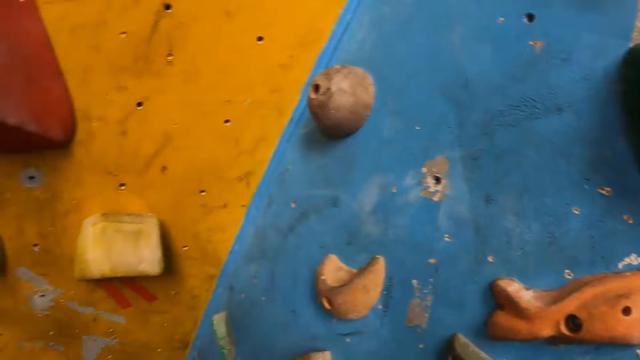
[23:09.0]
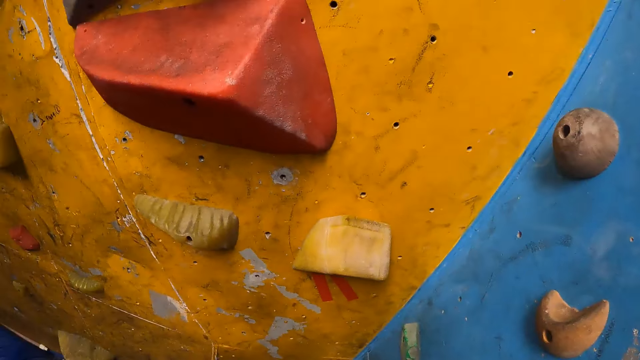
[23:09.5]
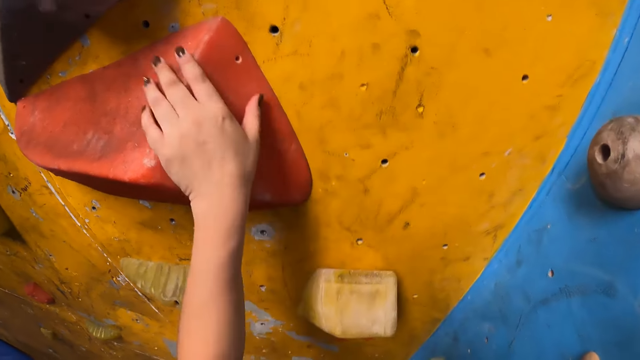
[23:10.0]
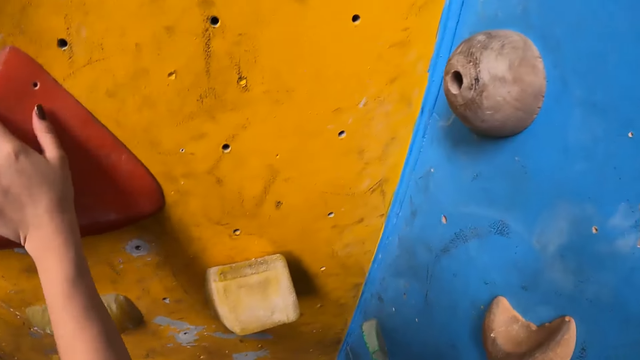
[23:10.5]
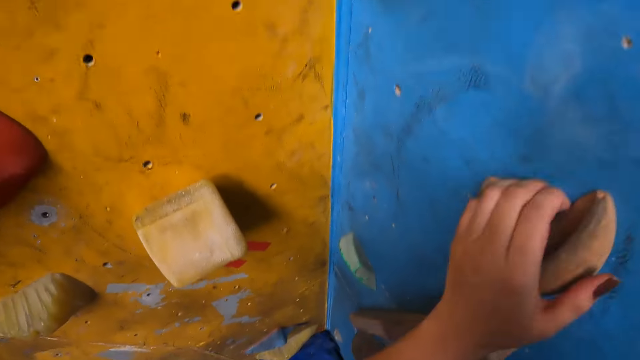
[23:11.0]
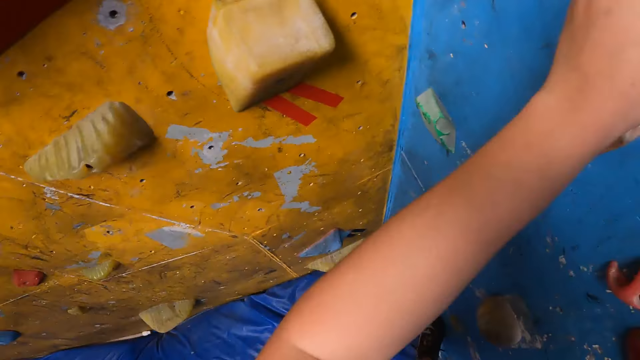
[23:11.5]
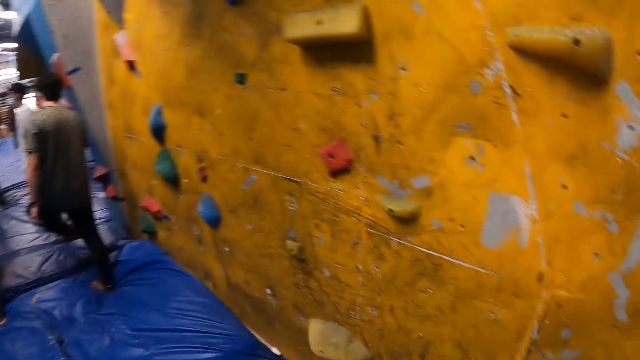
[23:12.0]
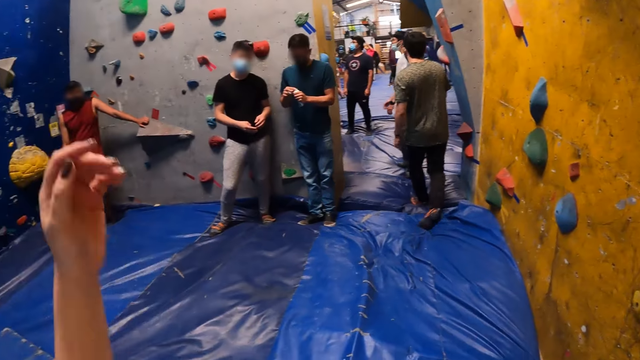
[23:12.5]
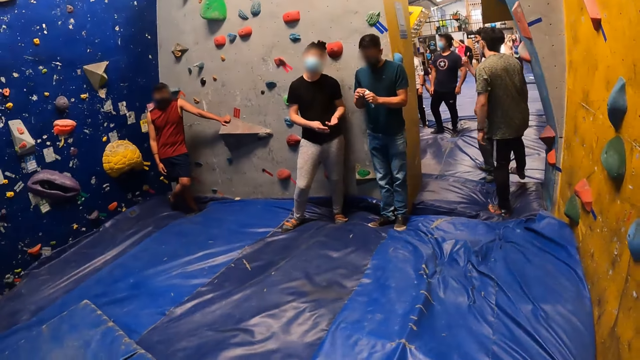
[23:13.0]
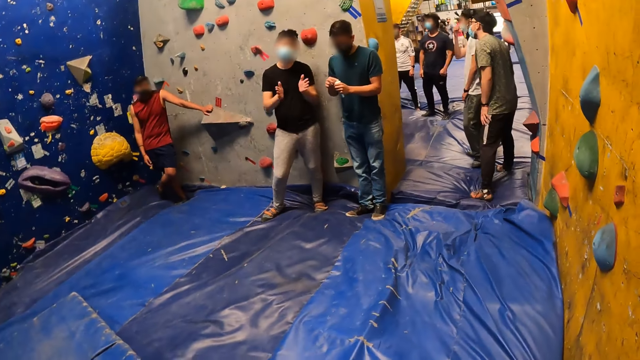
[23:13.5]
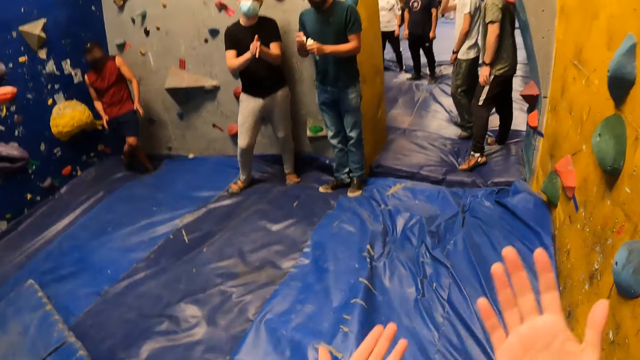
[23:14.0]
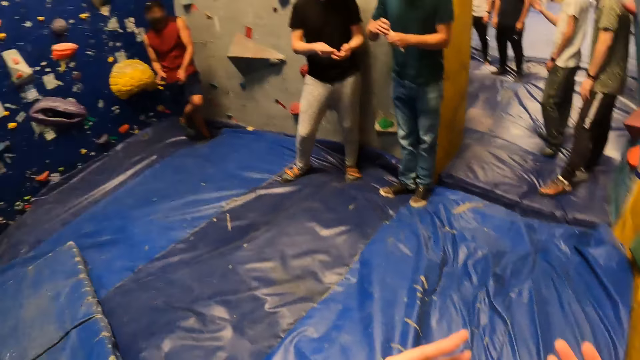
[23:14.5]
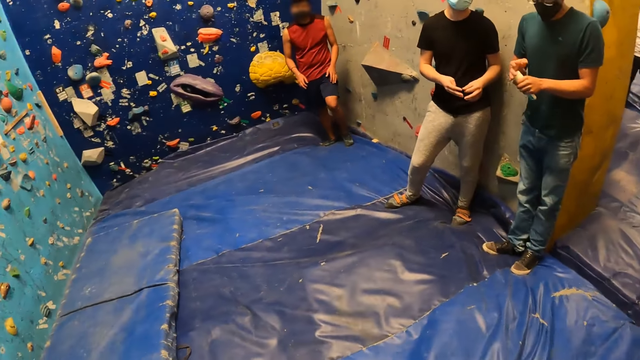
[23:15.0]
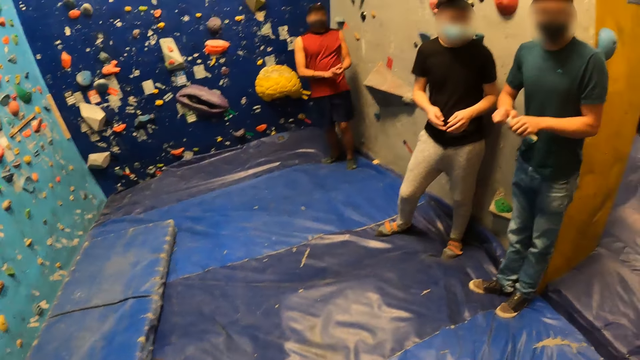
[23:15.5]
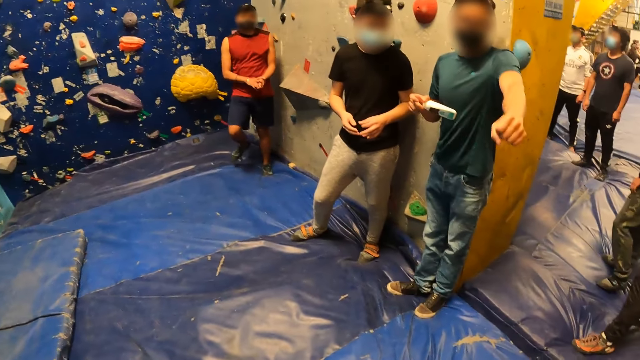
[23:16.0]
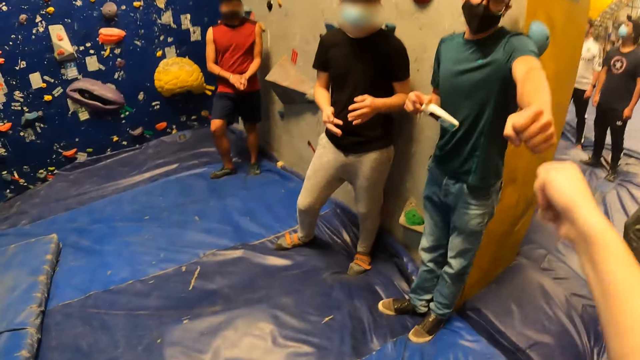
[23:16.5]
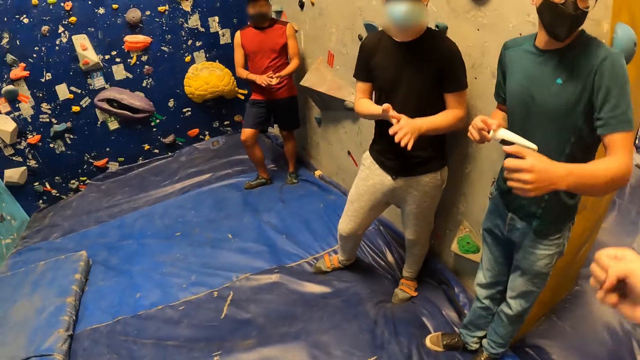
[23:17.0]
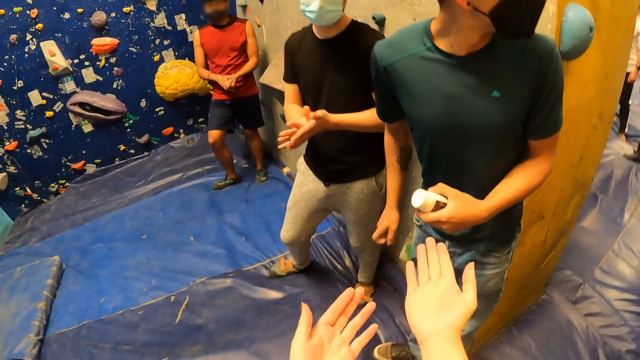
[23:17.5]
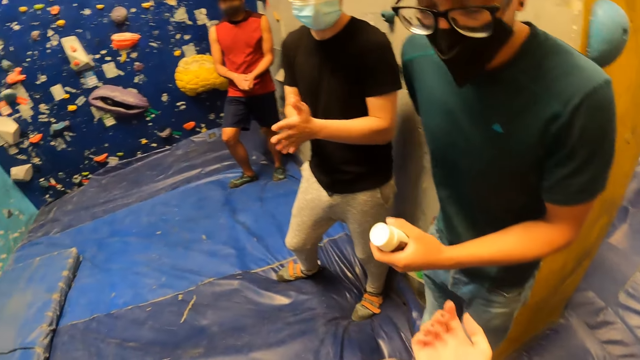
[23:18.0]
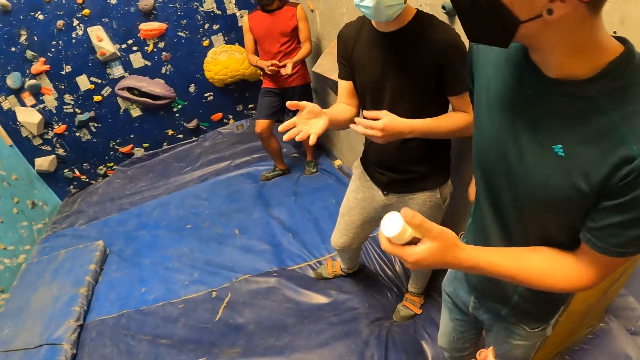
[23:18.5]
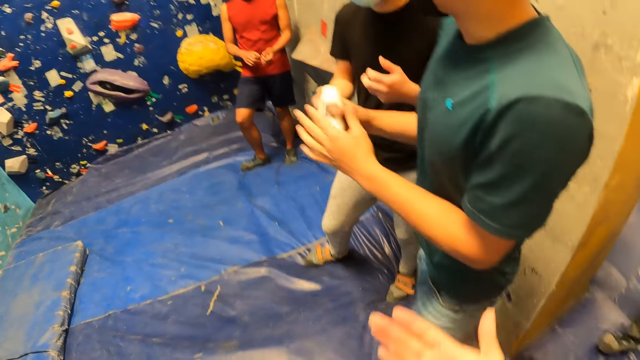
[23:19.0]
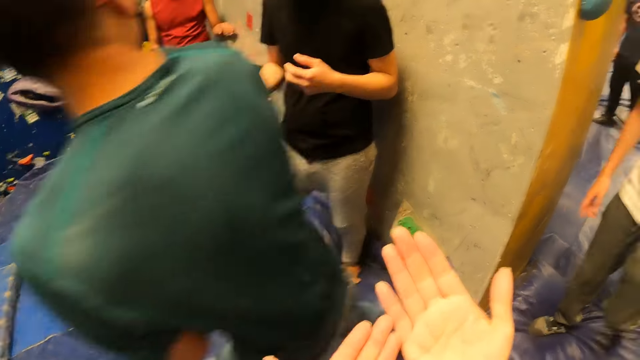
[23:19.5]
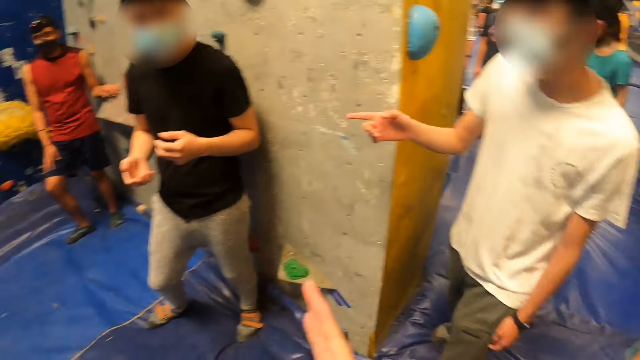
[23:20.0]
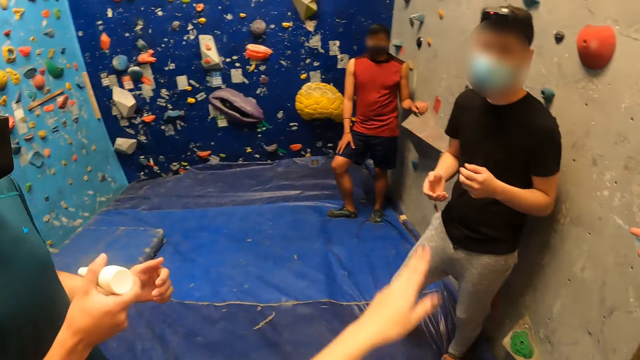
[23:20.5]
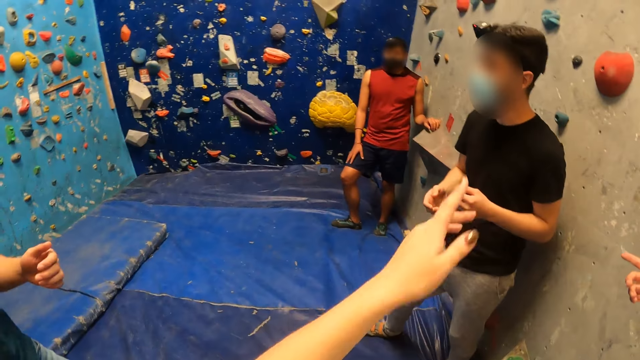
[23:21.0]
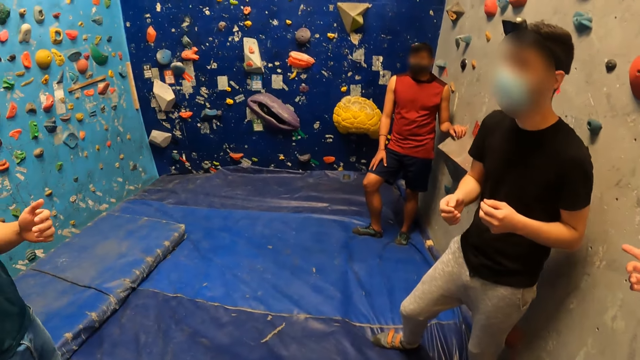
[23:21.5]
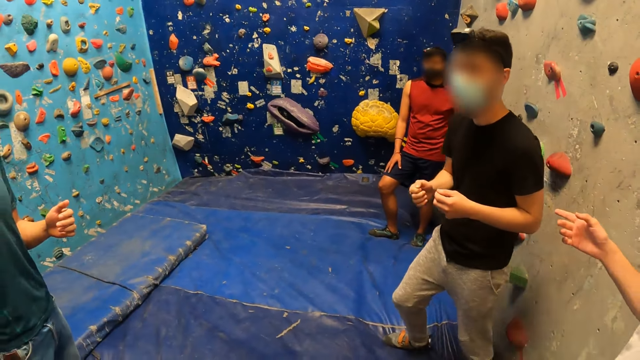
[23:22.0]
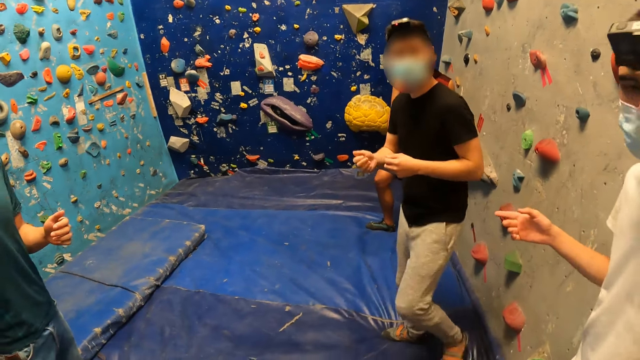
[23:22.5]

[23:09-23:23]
The camera wearer moves her hands on the climbing rock. They land on a crash pad. They raise her hand. They look at his hands. A man stretches his hand towards the camera wearer. The camera wearer interacts with the man. They greet the man back. They look at his hands. The man places his hand on the pocket. The camera wearer looks at his hands. They rub his hands. They point at another man. They drop her hand.

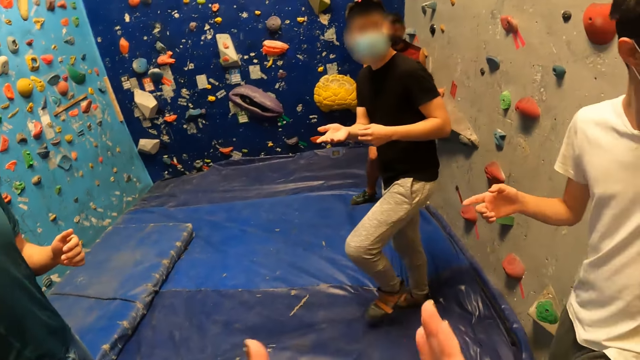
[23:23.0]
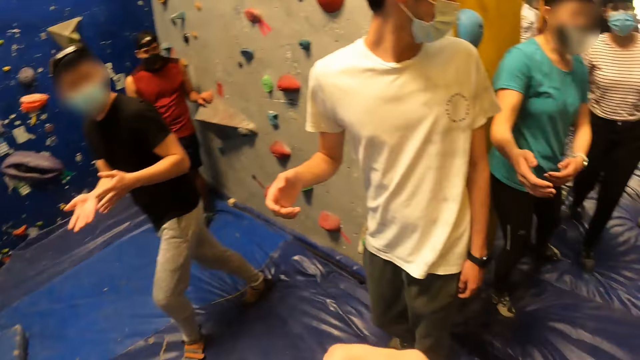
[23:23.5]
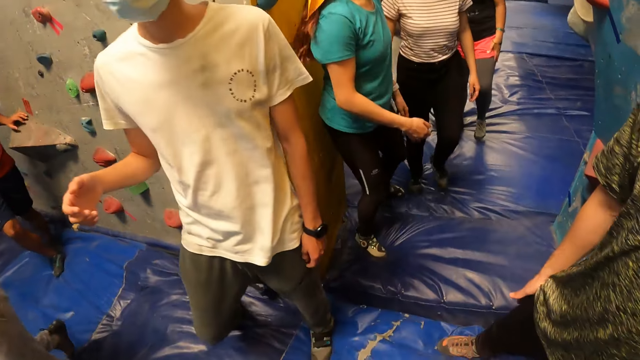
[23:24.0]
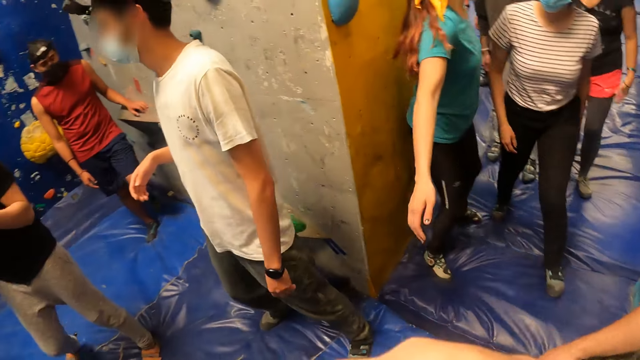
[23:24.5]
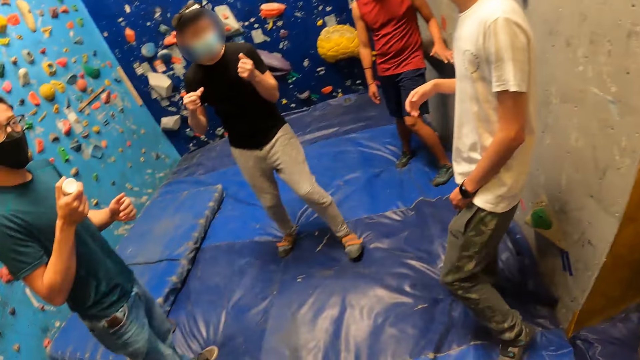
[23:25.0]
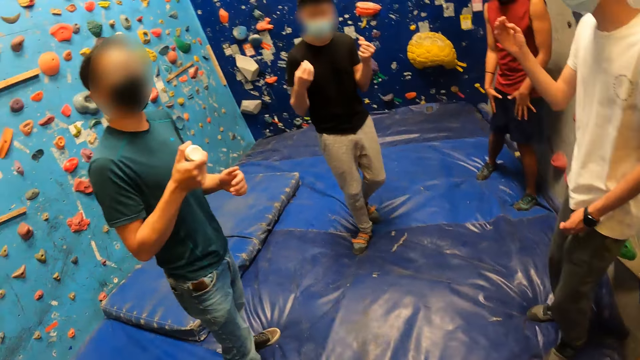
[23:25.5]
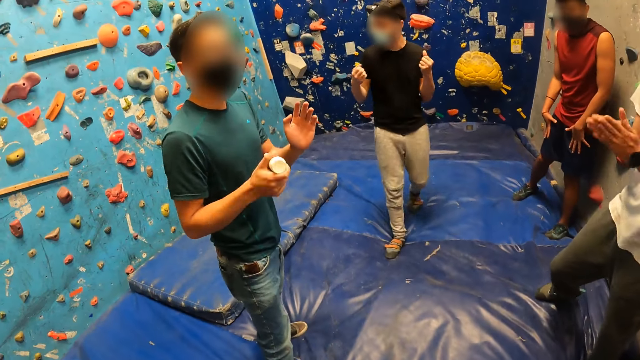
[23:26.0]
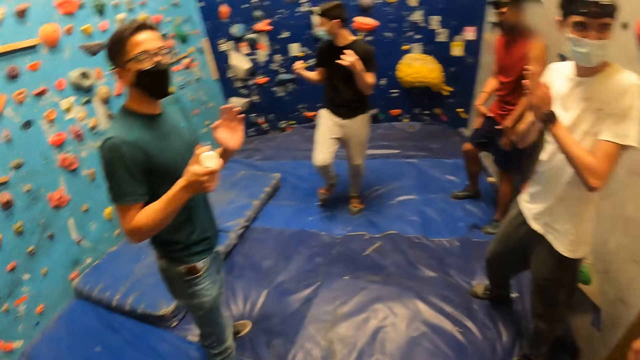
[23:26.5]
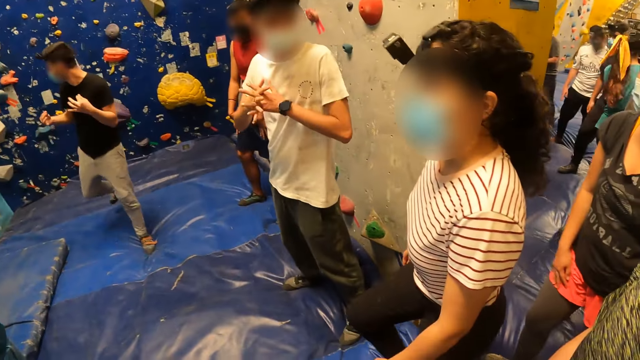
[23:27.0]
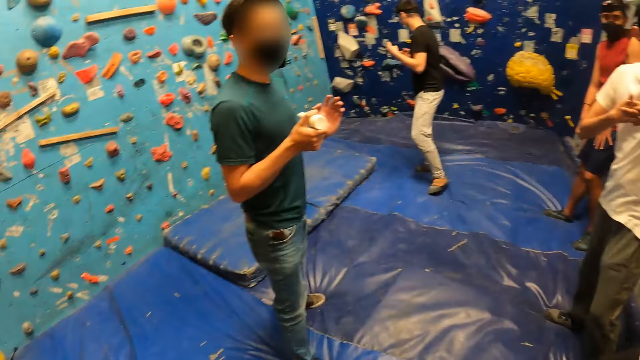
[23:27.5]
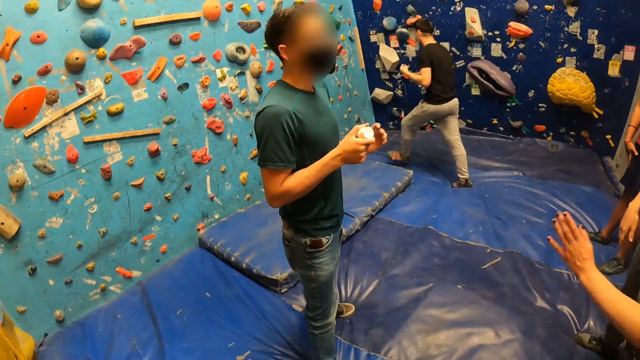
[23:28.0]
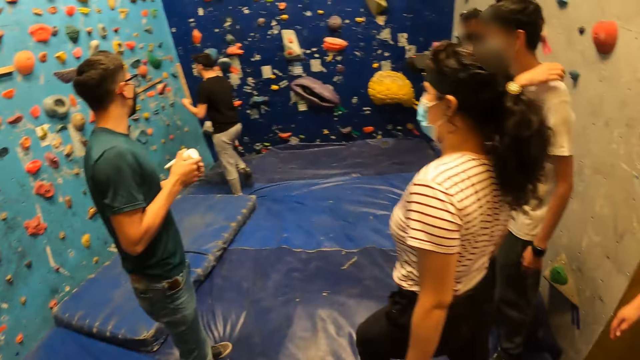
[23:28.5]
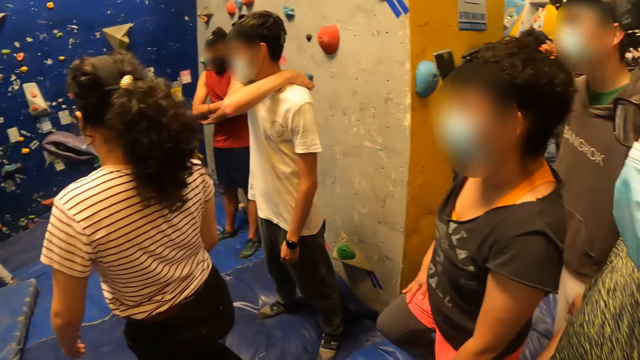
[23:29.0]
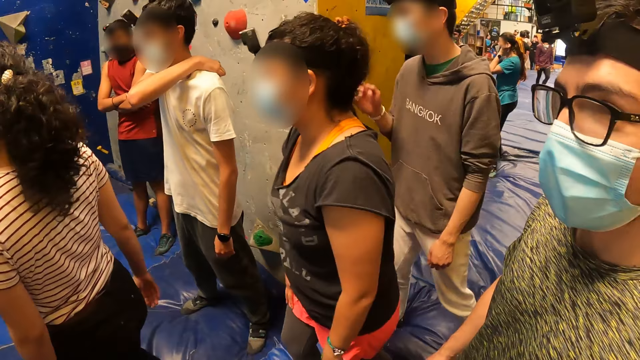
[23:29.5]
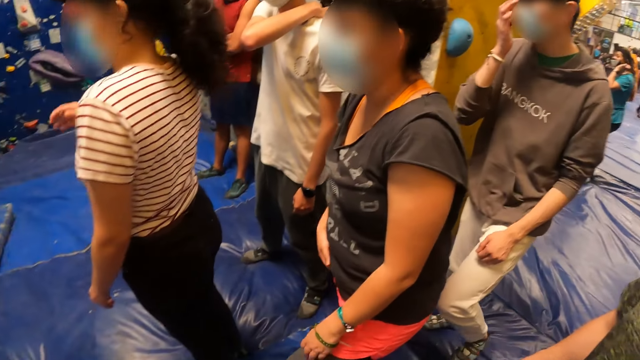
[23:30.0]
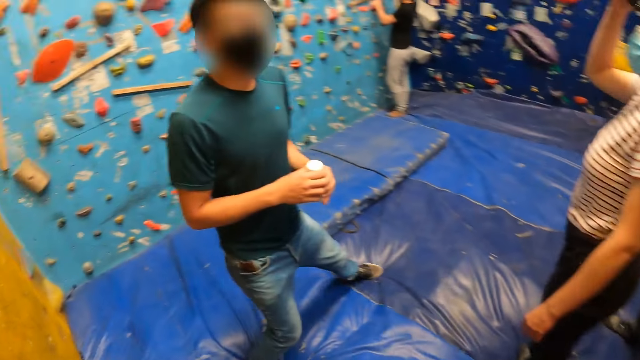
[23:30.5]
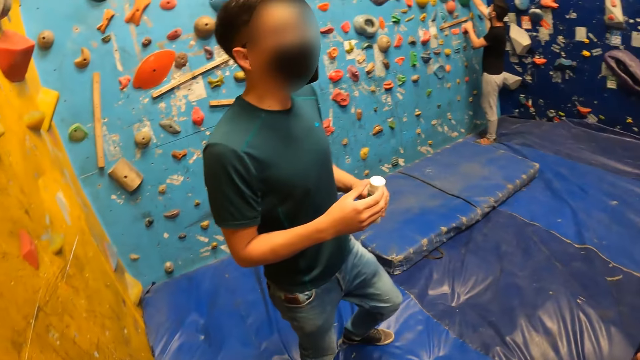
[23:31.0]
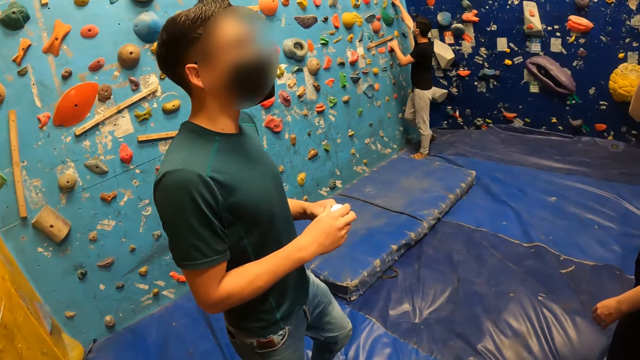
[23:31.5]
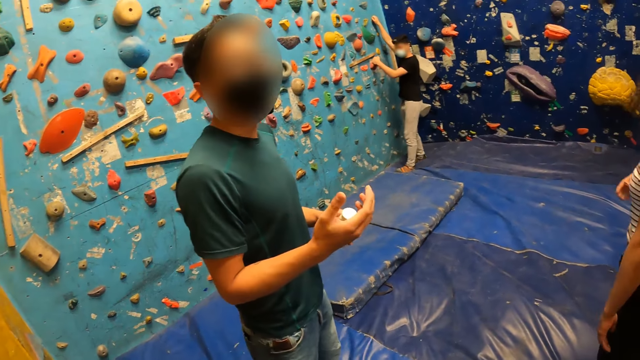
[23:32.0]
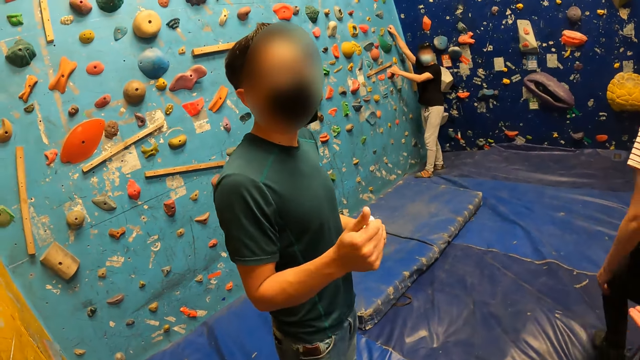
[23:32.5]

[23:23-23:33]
The camera wearer claps her hands.
